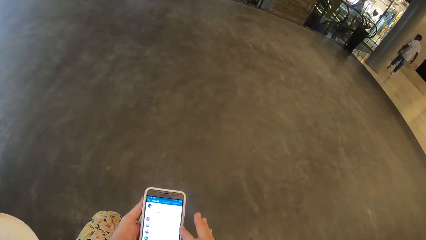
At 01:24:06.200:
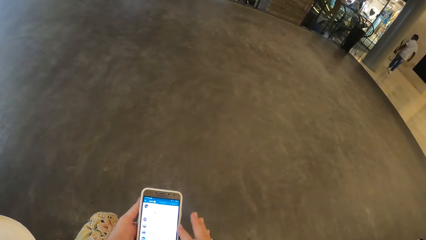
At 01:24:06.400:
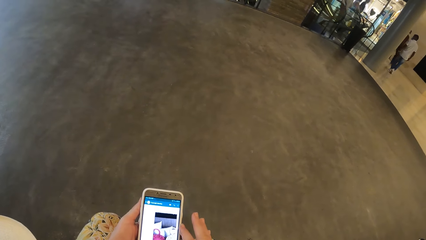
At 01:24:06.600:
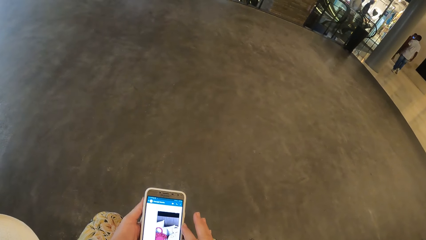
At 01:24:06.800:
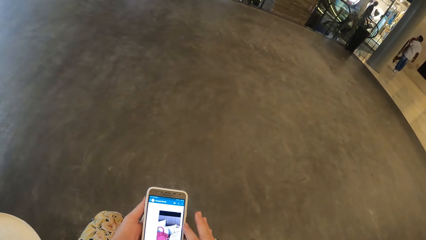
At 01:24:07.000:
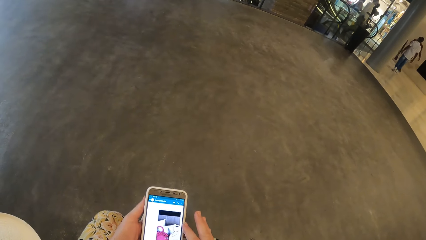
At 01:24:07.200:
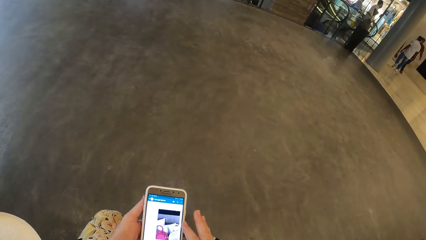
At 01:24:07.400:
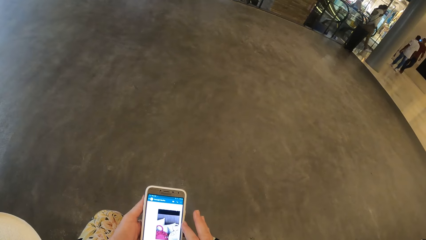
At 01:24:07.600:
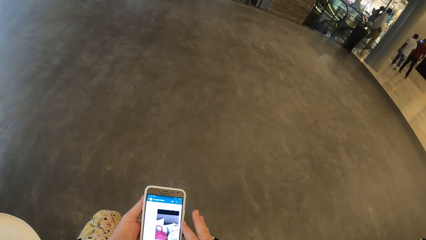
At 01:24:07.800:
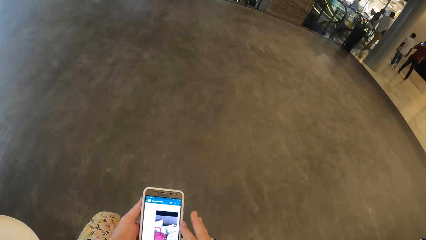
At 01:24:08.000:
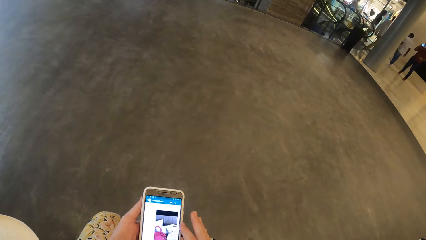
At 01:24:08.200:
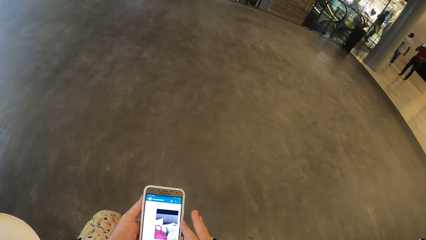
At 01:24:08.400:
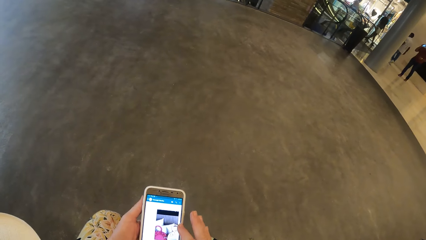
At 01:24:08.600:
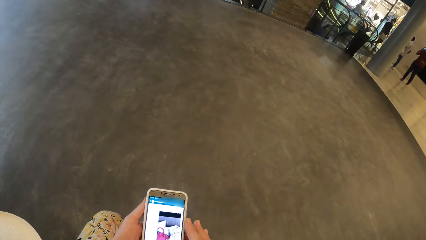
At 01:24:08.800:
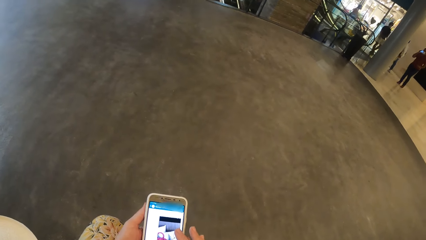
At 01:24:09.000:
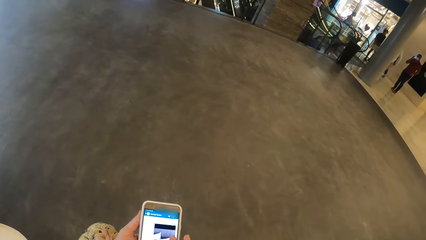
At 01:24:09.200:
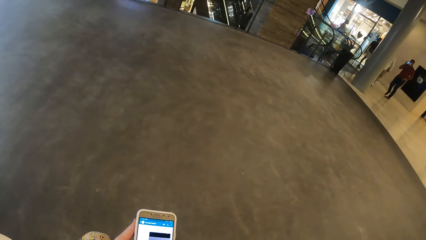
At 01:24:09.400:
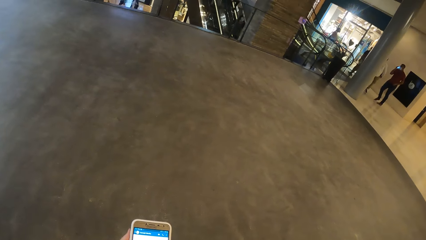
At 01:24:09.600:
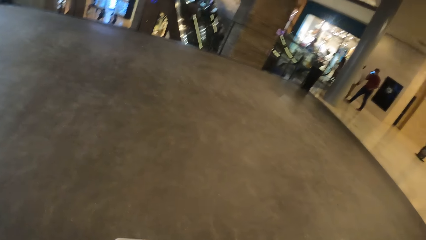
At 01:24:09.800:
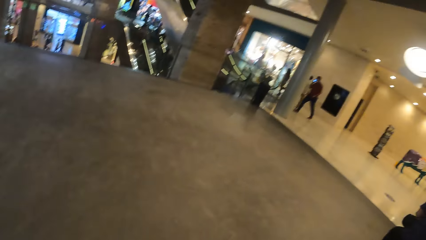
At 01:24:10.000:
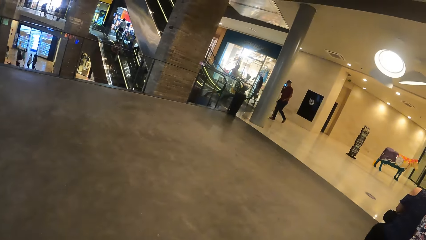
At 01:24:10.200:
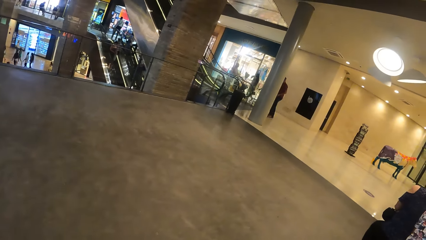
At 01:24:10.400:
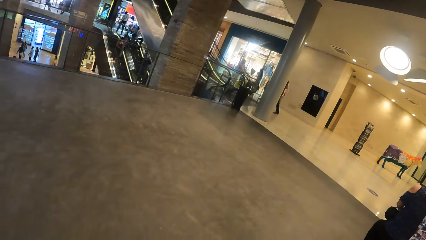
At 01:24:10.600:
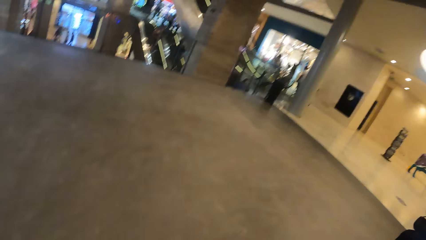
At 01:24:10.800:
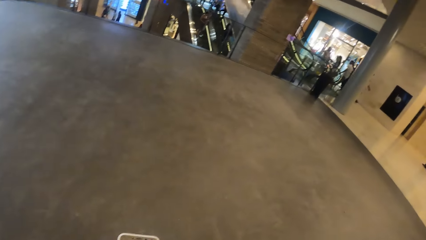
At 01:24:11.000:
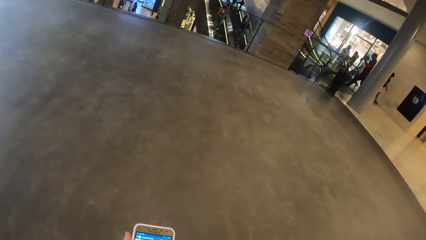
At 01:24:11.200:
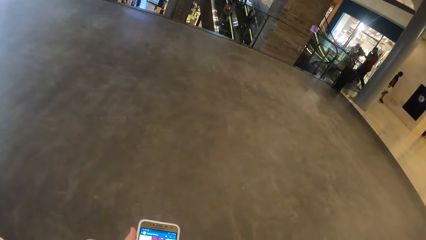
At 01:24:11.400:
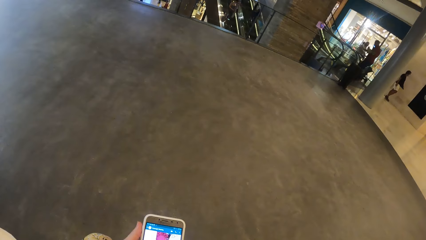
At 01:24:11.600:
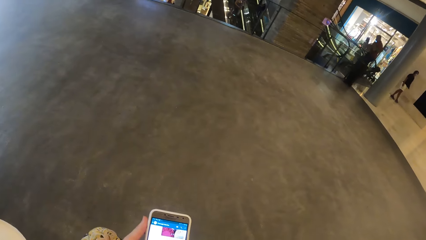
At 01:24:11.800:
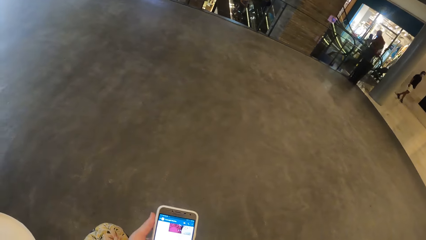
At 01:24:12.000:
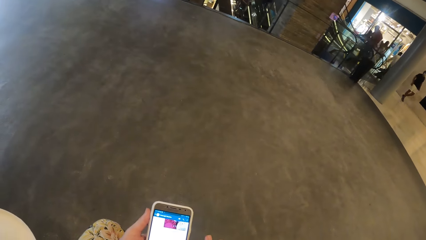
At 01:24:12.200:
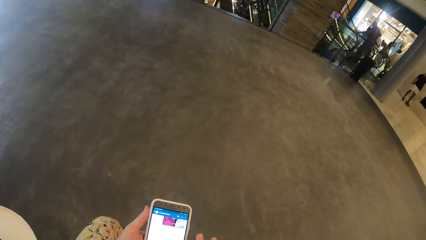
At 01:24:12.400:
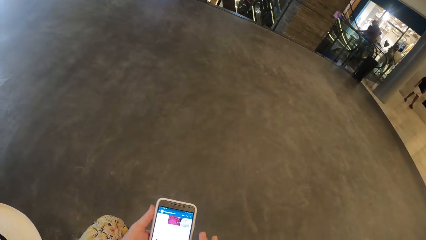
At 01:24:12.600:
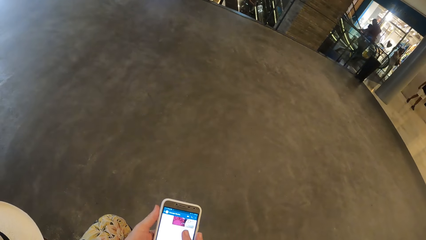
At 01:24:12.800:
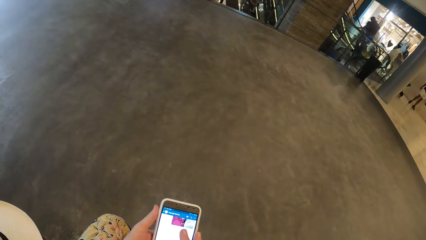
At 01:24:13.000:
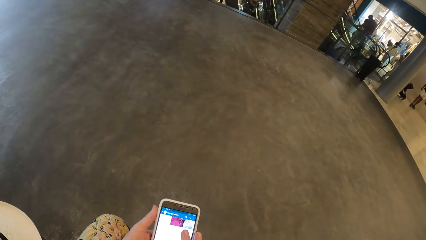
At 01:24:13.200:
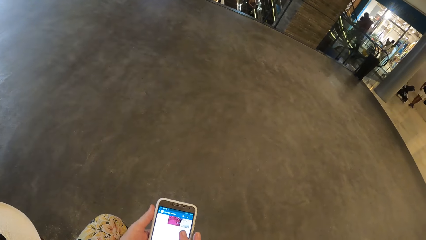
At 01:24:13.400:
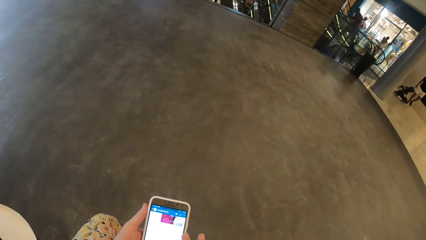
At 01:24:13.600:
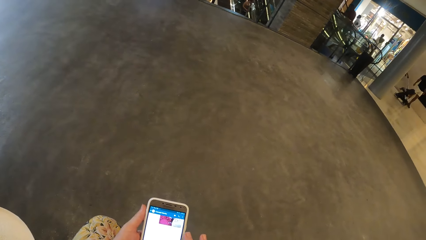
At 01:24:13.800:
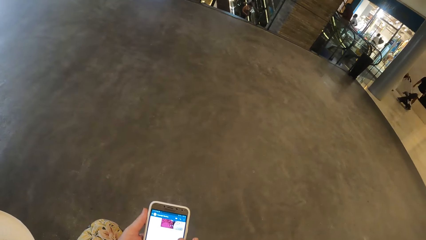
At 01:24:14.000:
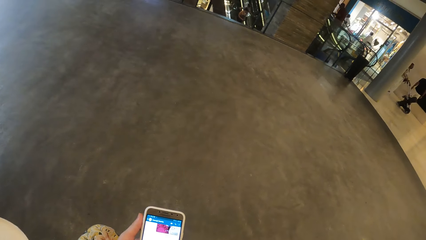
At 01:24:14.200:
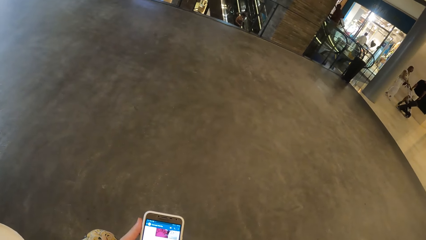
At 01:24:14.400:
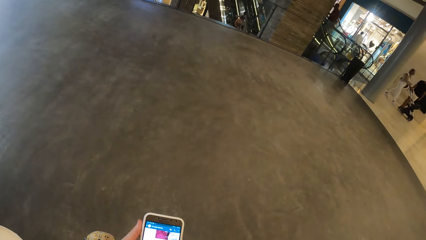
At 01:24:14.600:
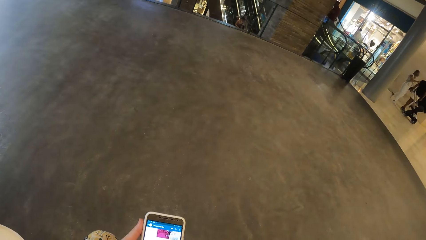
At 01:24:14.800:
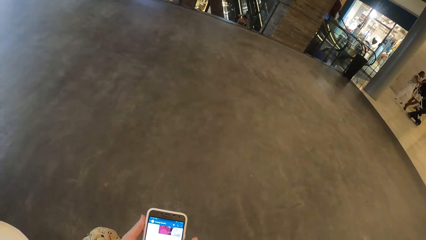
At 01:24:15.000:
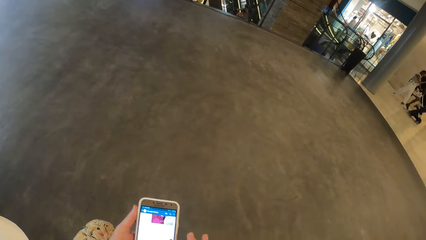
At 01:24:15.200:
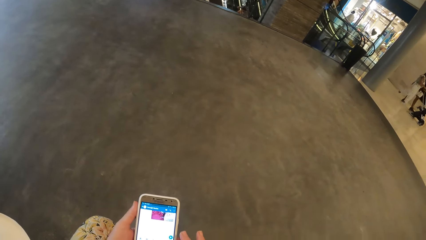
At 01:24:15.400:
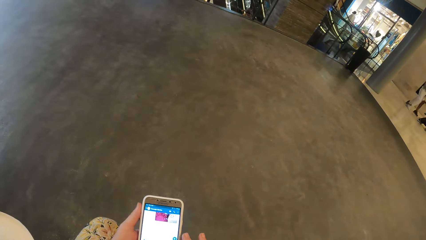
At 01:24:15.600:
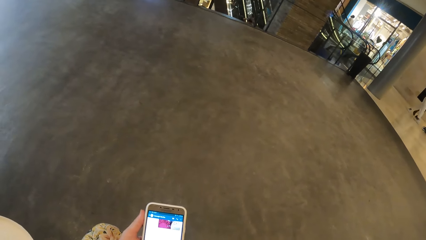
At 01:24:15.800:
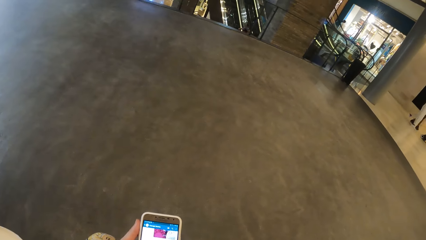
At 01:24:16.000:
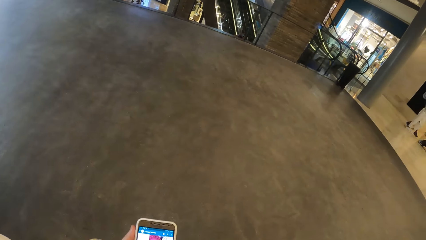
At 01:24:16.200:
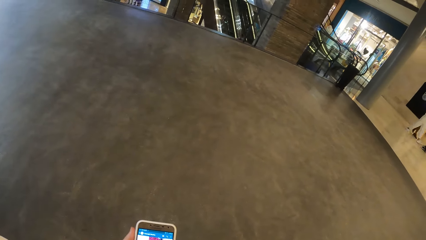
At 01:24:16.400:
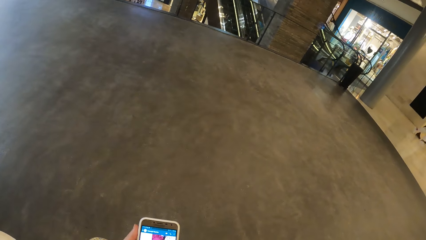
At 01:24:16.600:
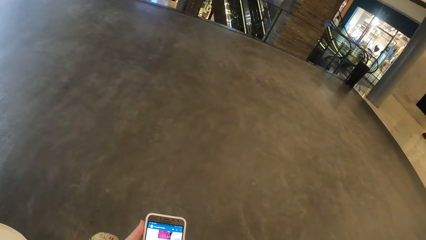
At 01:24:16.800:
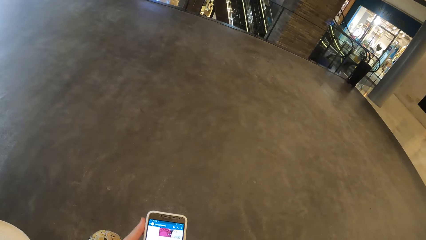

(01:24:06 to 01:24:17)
The camera wearer looks around. They use the phone.

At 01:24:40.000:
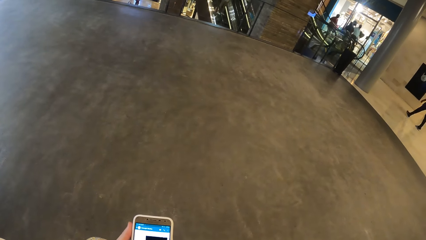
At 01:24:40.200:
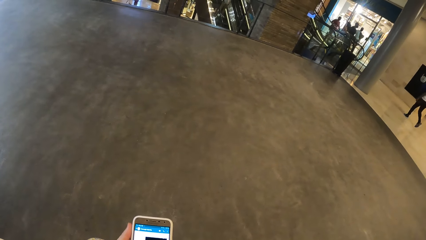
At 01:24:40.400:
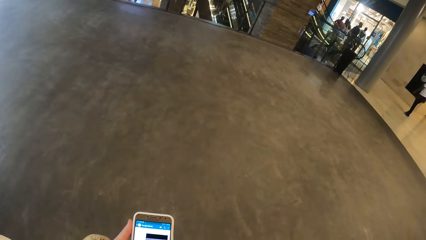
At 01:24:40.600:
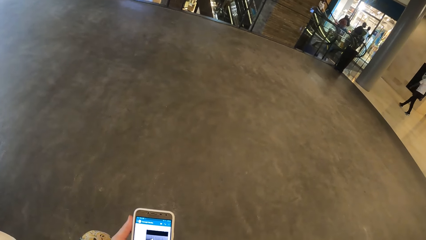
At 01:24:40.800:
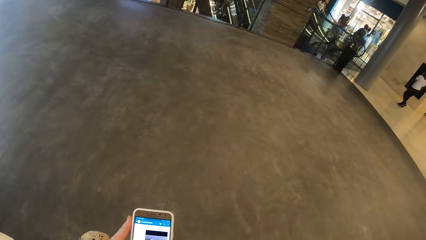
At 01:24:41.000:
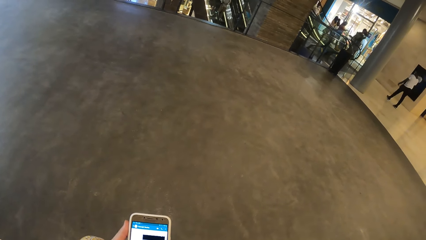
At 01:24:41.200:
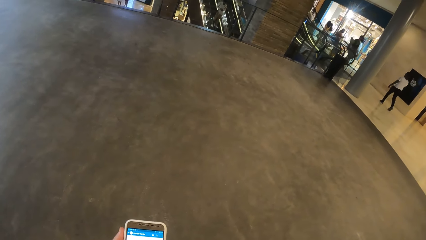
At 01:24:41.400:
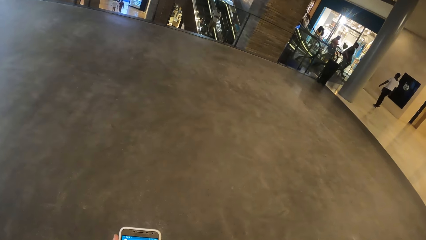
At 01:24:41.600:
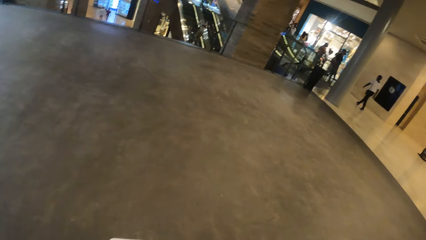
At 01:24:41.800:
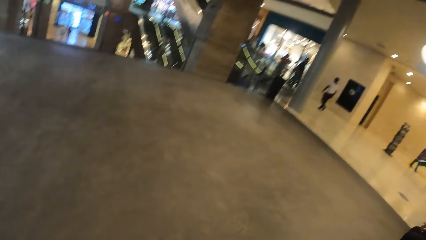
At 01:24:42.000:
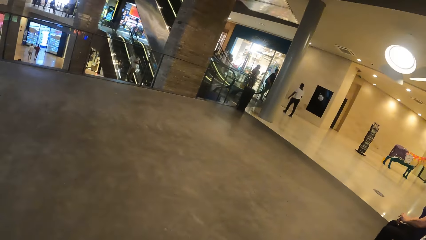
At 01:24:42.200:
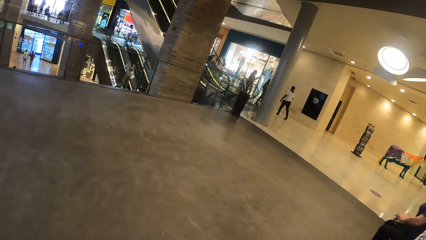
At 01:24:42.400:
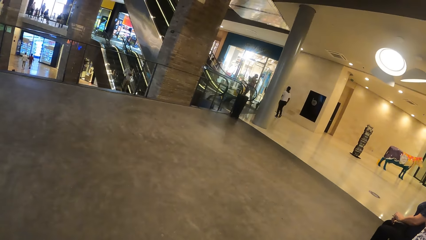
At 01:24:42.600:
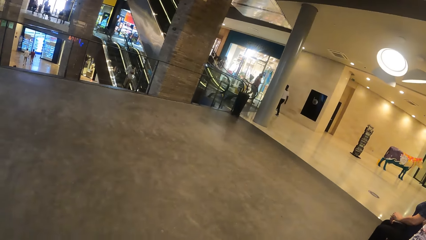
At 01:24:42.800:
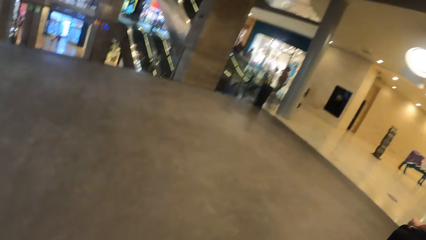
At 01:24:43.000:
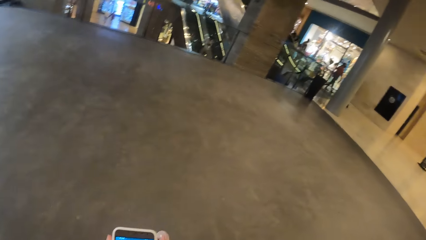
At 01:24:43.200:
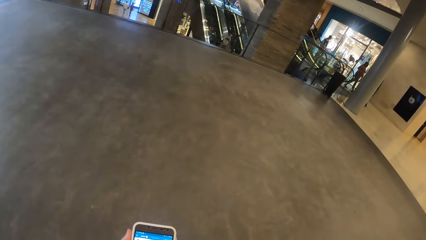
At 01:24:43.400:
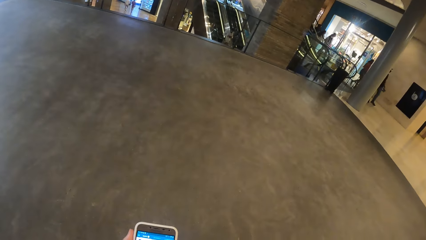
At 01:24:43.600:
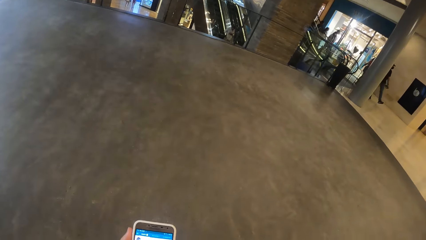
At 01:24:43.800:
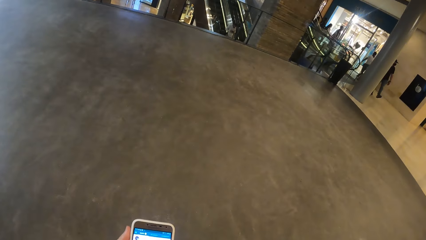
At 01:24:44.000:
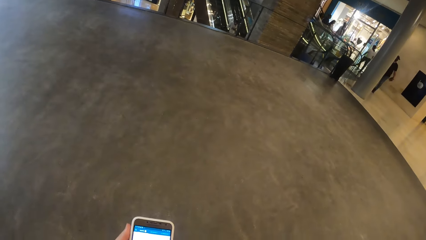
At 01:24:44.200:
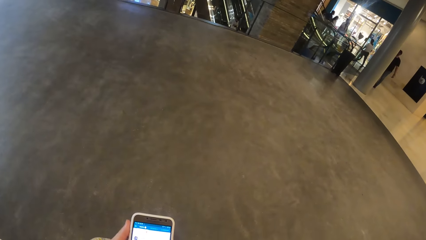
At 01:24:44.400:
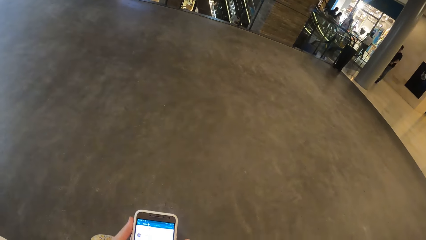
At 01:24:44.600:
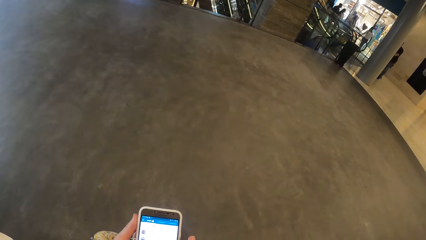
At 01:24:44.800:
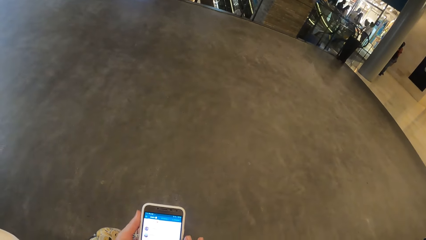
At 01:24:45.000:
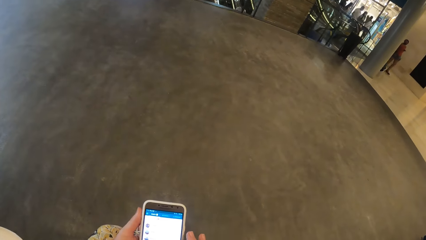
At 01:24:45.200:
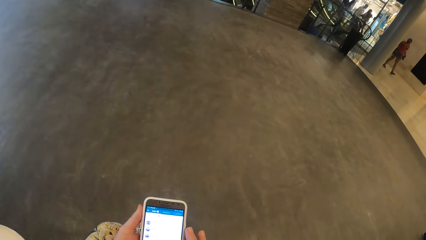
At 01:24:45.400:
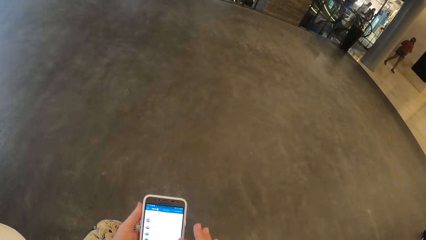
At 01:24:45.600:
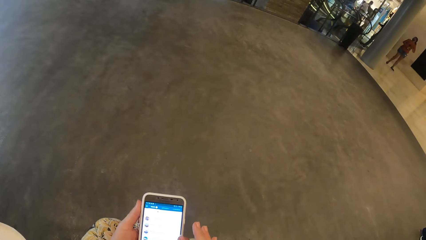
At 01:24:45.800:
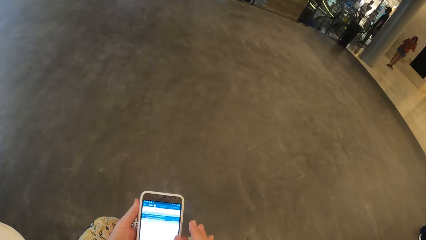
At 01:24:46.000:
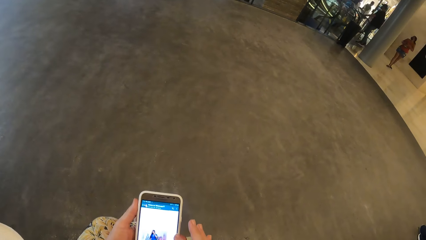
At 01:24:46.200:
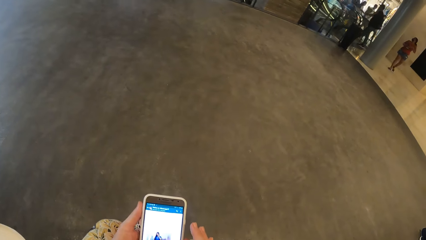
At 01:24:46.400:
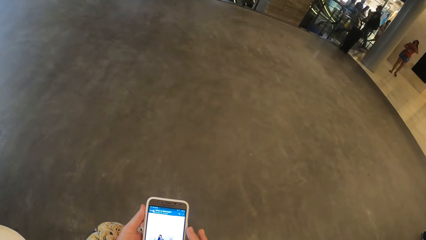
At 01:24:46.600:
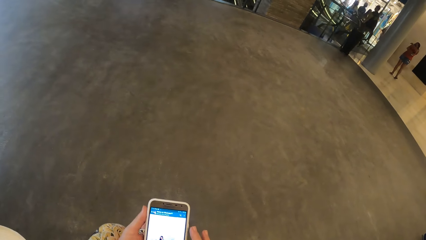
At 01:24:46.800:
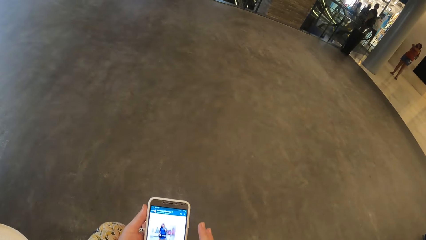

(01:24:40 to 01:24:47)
The camera wearer looks around. They use the phone.
